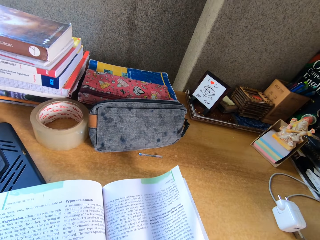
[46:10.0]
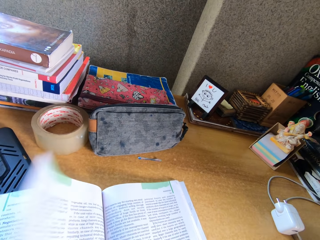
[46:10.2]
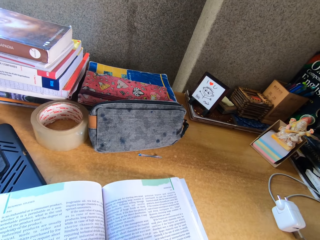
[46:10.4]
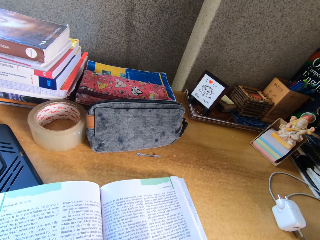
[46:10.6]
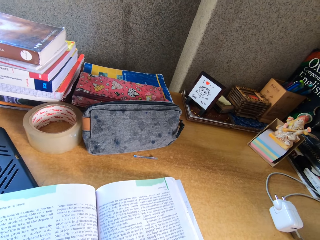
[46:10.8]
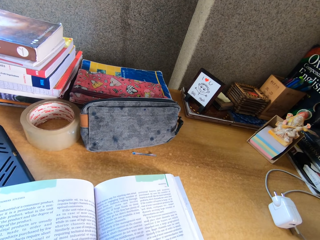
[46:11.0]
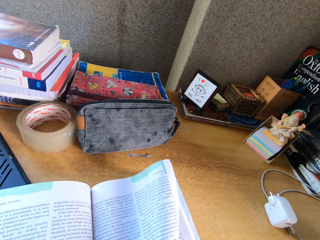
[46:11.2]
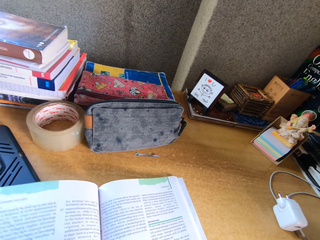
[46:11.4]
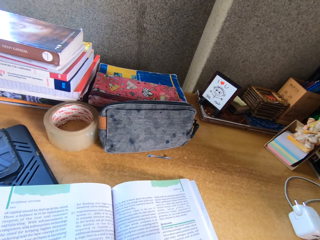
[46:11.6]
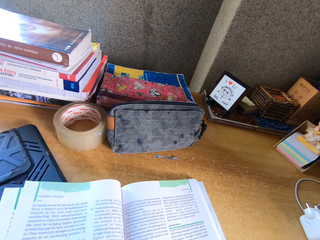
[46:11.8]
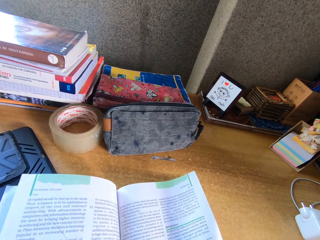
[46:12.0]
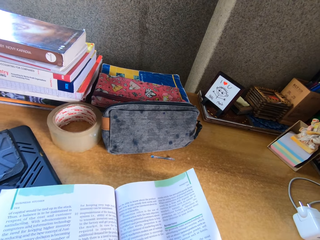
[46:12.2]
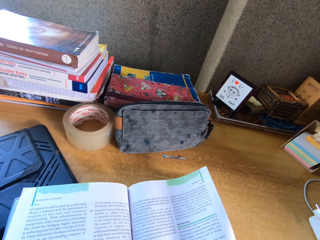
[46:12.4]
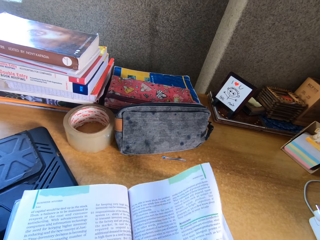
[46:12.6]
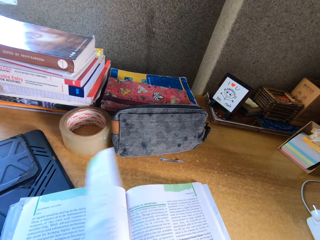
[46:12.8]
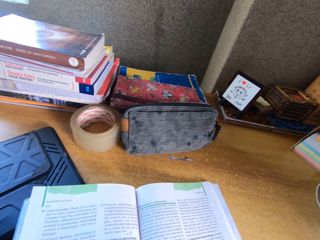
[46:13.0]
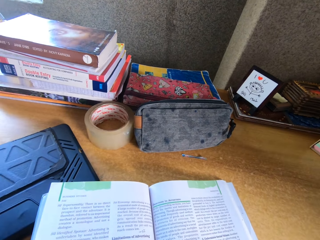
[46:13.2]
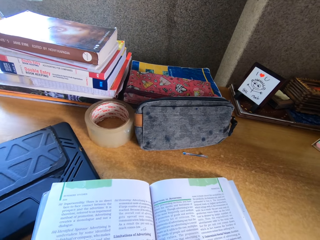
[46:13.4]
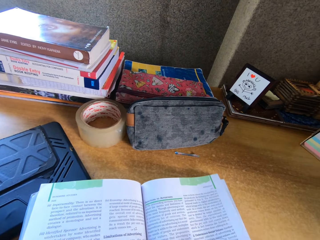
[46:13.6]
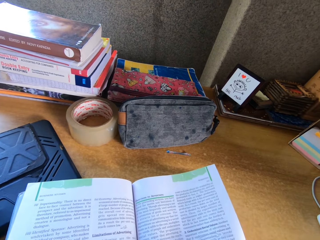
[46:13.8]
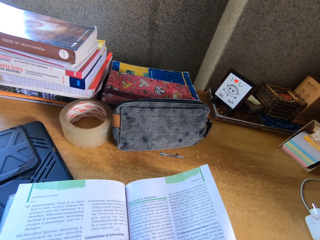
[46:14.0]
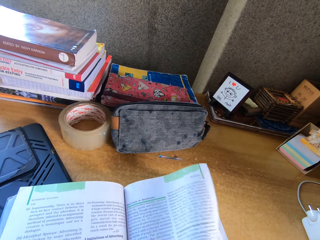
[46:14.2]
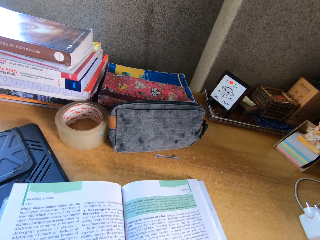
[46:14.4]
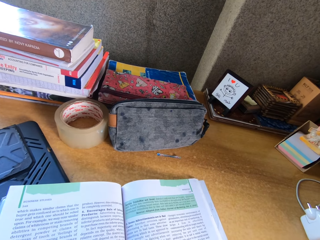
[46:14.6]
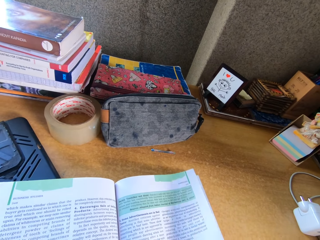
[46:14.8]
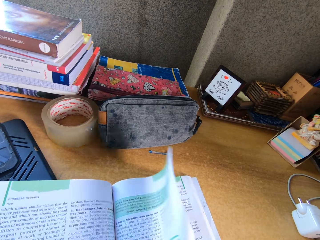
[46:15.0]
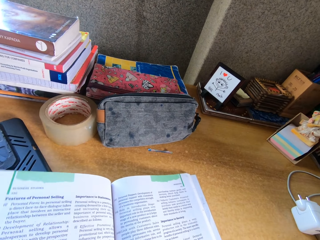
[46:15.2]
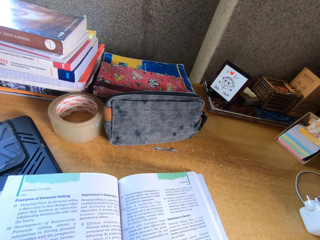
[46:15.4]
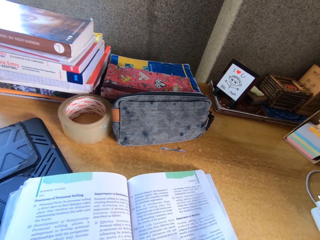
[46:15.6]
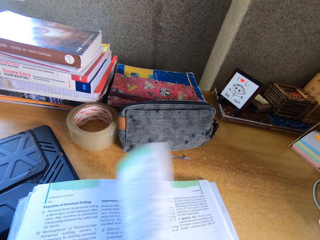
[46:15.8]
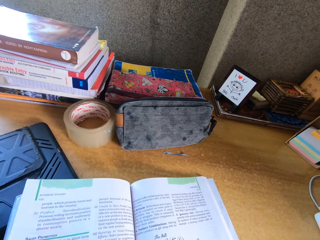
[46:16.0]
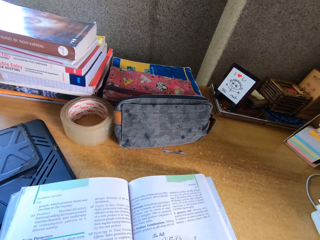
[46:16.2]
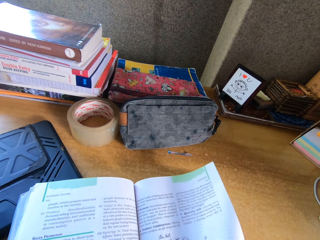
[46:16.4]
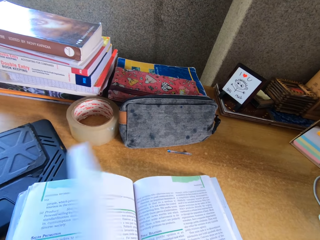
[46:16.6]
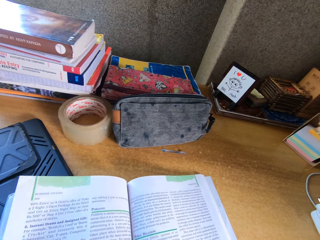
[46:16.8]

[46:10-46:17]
The camera wearer opens the book.

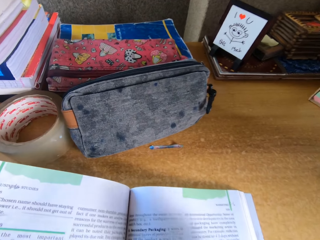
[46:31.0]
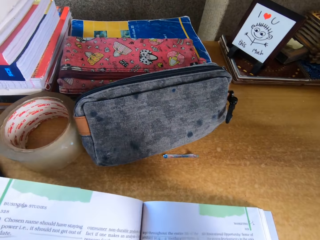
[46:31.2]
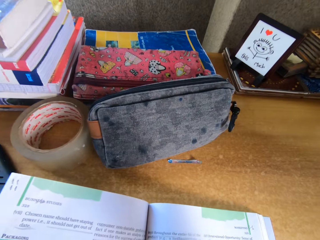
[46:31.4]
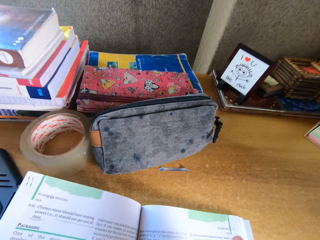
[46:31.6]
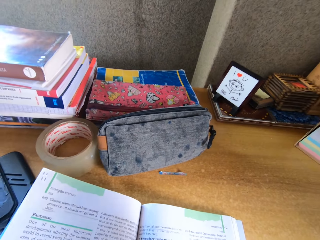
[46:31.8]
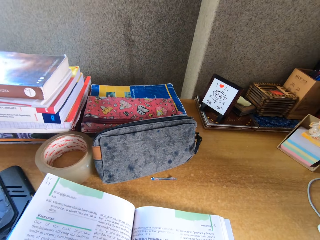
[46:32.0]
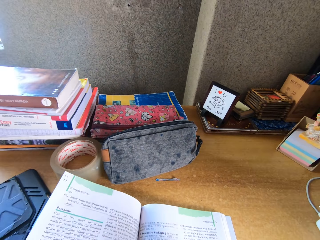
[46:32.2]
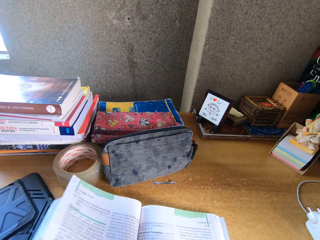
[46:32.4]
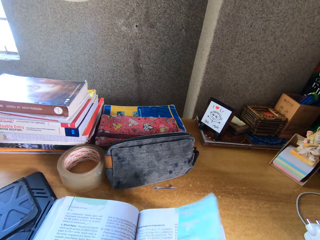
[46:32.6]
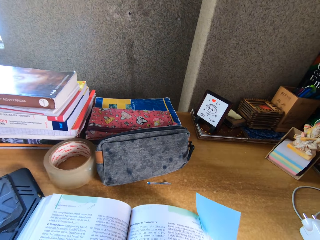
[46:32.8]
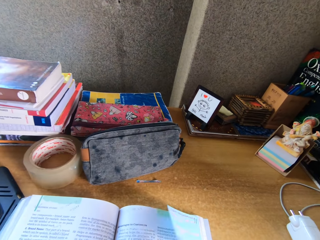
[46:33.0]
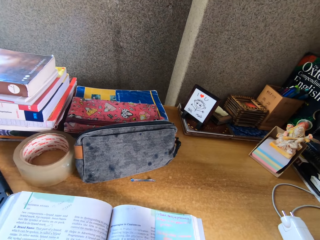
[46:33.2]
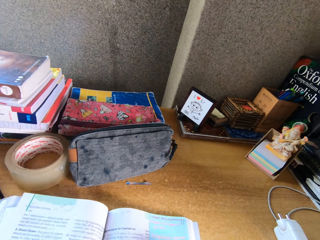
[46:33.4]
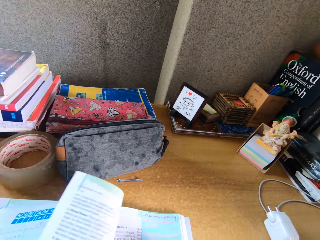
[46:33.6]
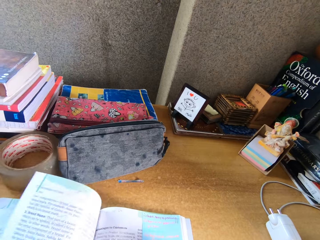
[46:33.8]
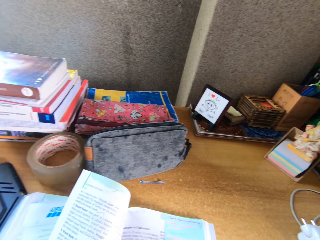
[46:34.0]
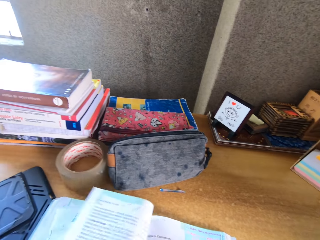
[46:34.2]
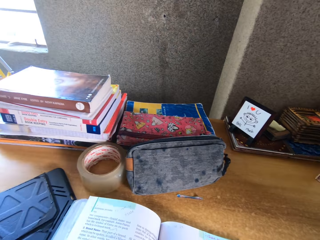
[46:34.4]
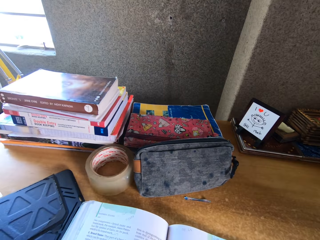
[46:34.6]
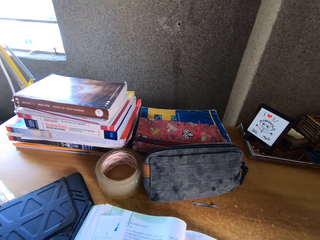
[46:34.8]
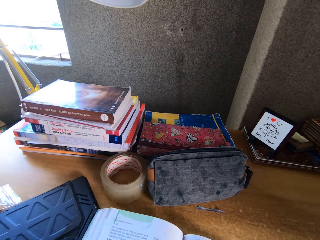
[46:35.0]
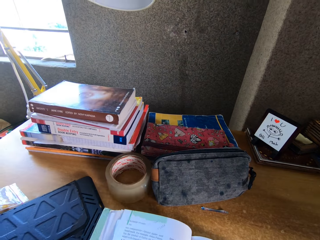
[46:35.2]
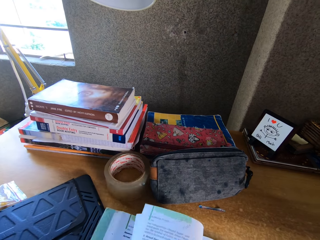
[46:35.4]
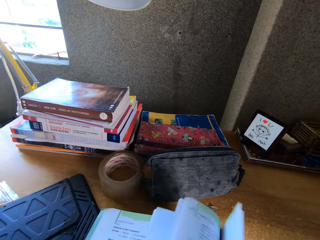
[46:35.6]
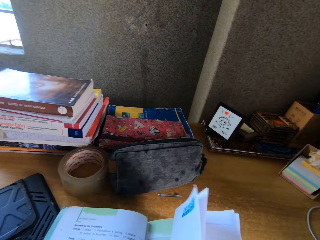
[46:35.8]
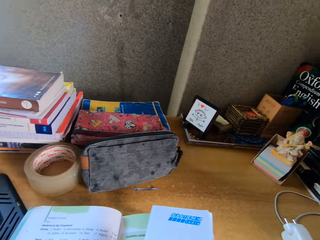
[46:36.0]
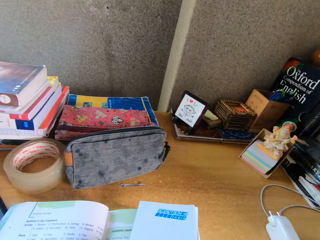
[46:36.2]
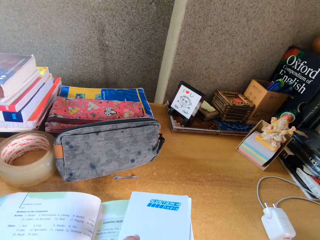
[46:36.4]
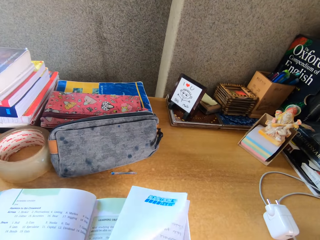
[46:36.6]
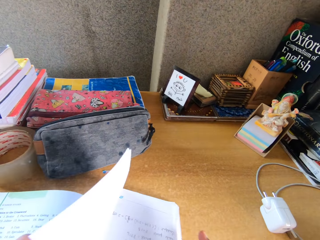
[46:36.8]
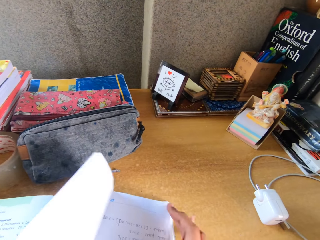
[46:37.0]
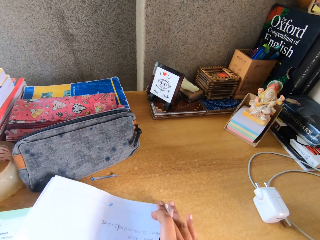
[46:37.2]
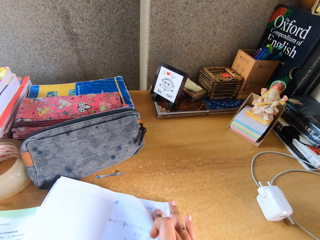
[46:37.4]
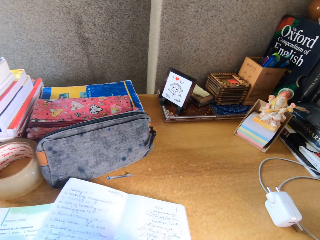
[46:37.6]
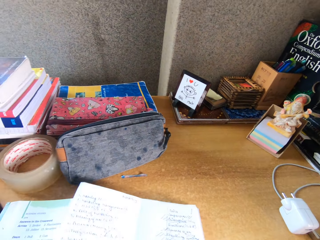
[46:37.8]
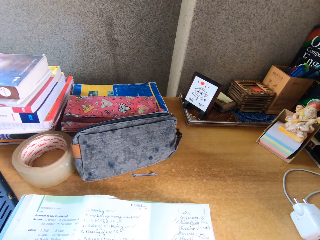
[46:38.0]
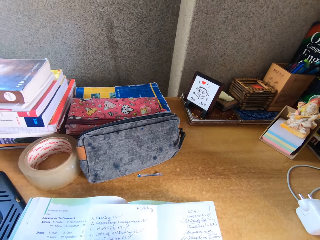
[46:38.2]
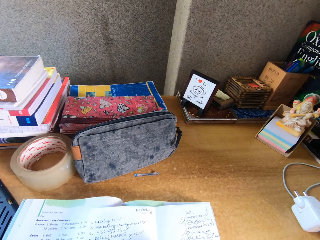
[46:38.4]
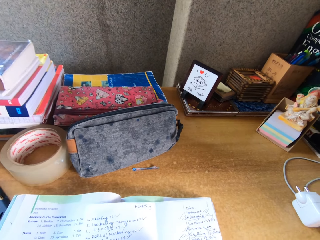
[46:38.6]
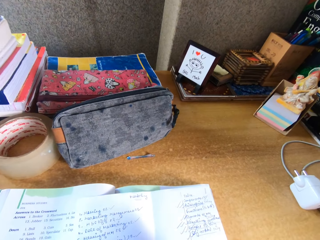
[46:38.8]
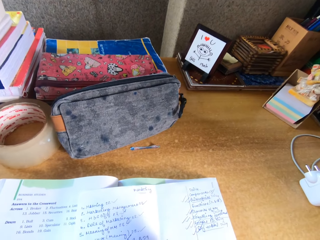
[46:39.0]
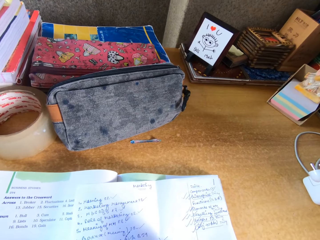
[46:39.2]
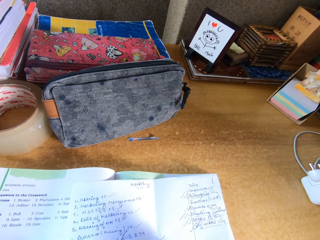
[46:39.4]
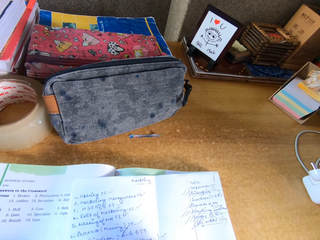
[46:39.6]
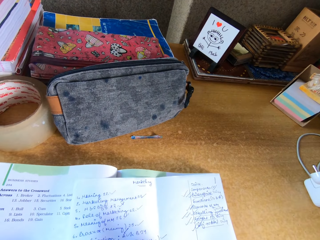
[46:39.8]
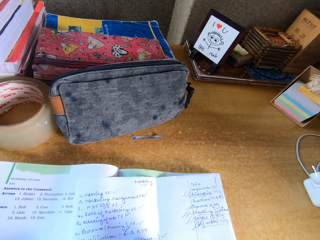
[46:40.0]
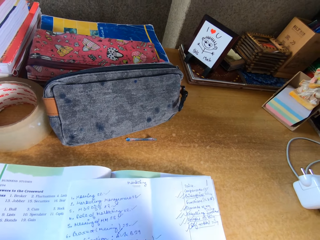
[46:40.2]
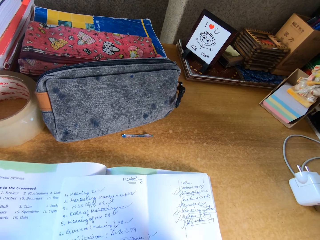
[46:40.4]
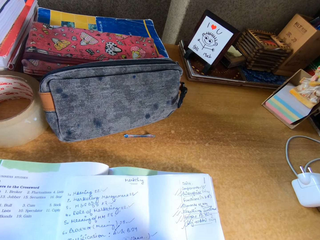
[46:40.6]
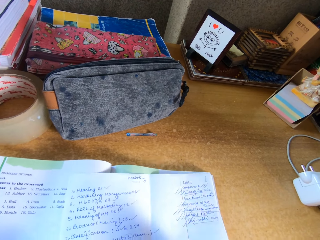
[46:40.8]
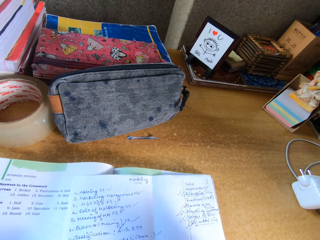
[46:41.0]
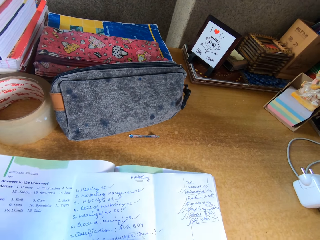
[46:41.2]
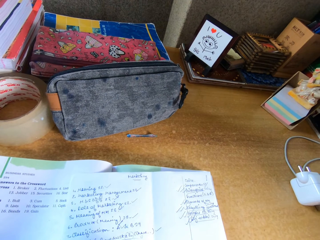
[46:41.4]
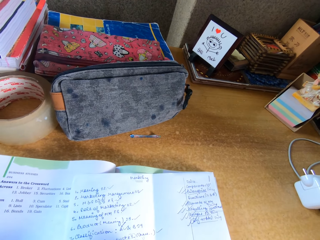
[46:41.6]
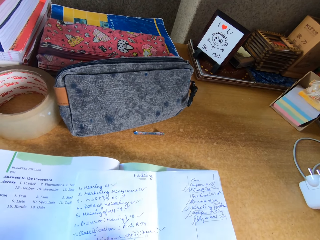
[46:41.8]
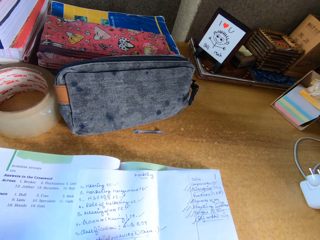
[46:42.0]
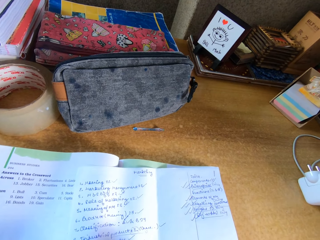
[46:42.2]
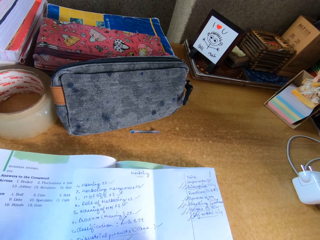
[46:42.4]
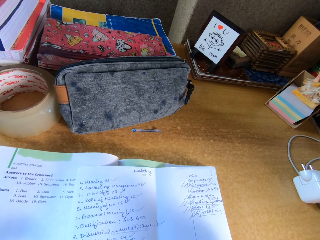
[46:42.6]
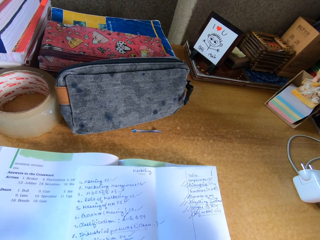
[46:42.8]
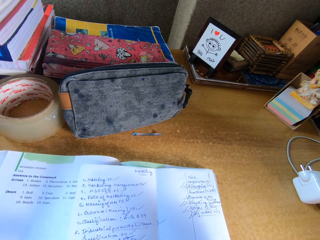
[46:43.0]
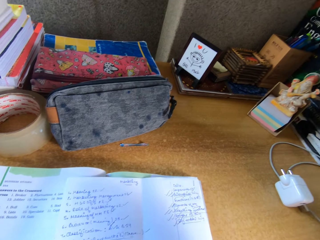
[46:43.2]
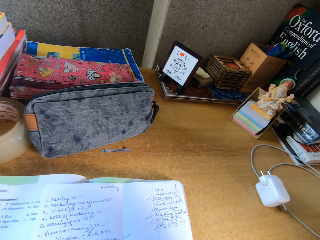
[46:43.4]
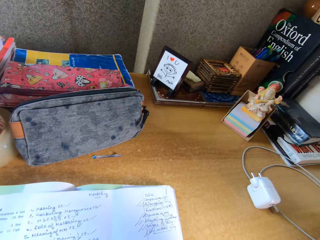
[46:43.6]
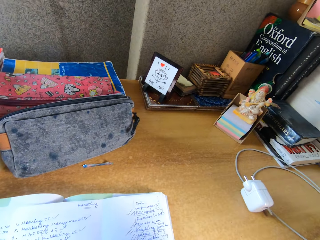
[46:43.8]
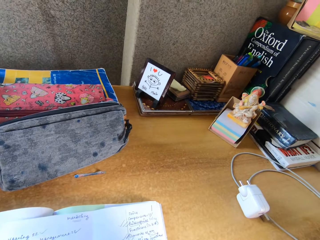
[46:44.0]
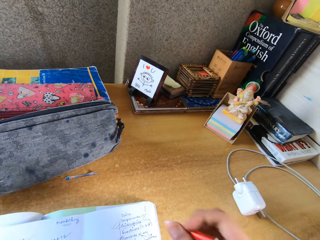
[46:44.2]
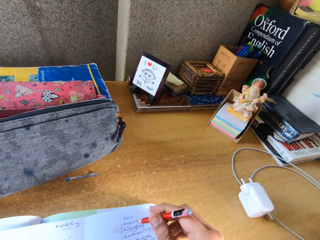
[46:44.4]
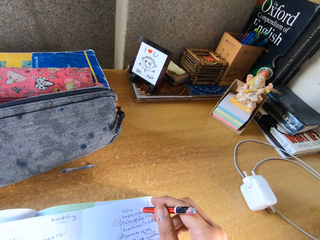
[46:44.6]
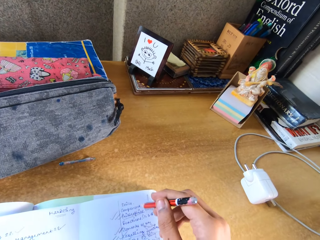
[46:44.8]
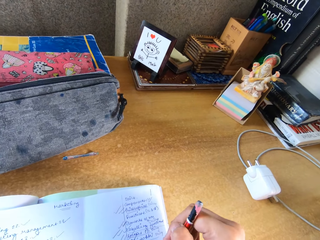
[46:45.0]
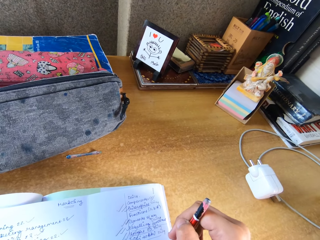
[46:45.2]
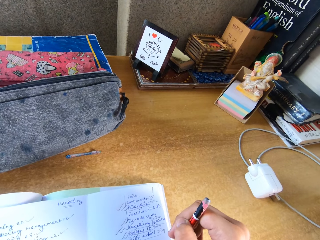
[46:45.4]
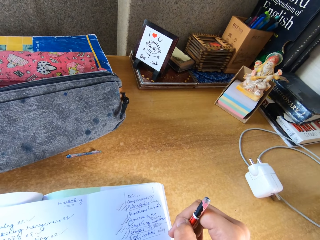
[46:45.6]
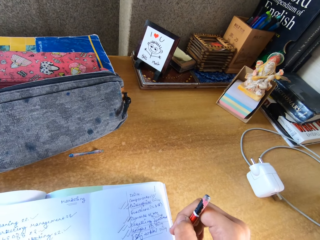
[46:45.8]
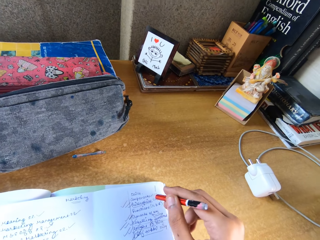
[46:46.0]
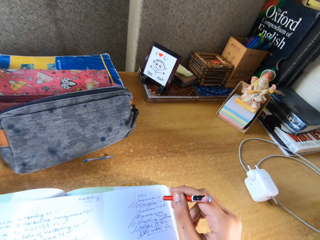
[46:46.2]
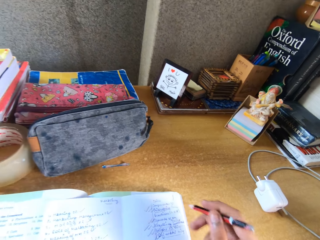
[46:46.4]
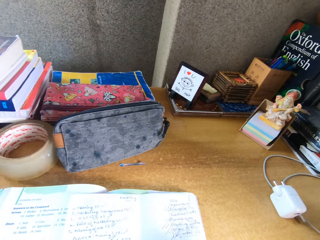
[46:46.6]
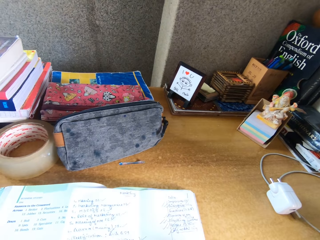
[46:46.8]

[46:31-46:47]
The camera wearer converses.
